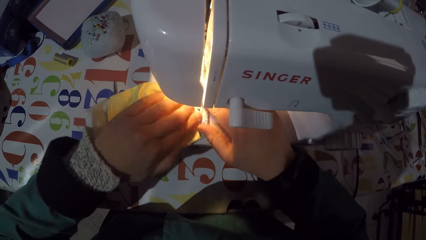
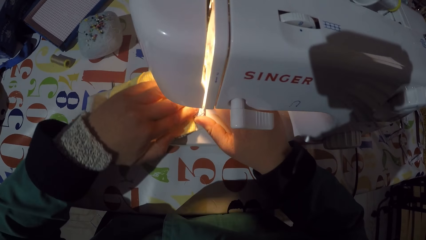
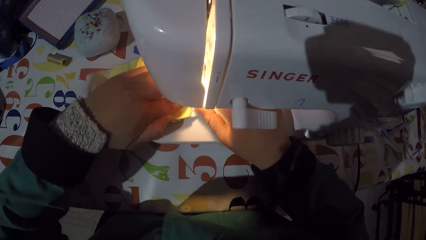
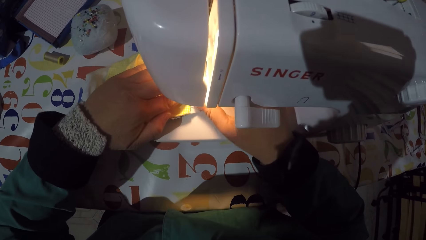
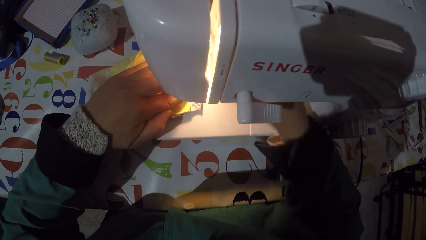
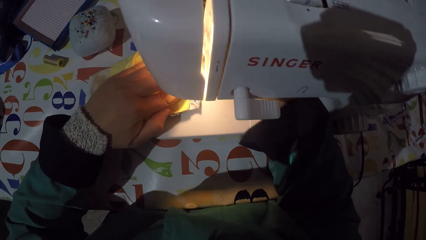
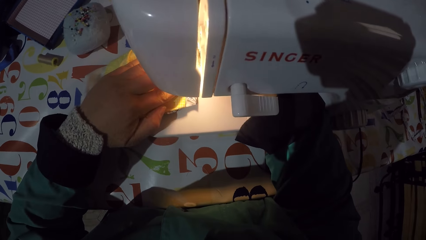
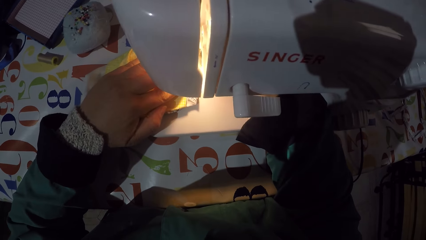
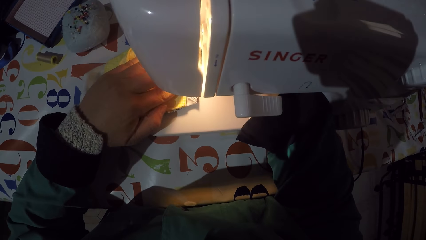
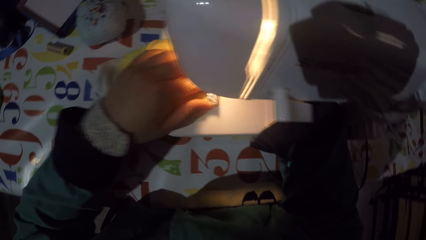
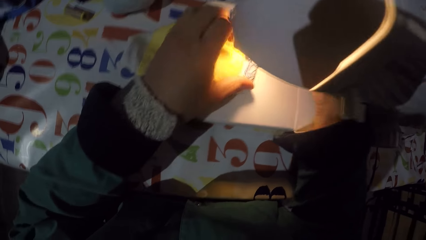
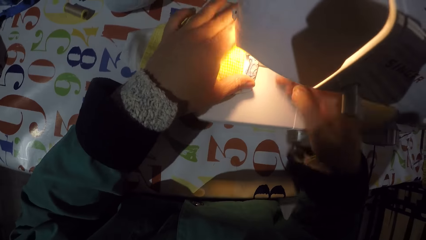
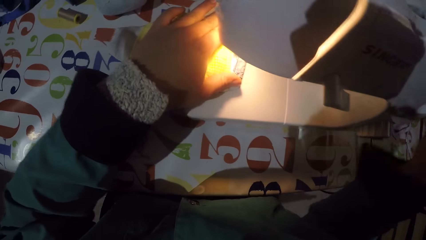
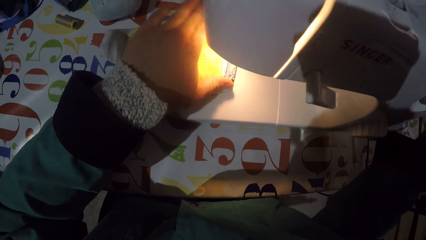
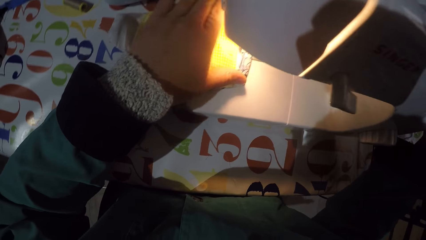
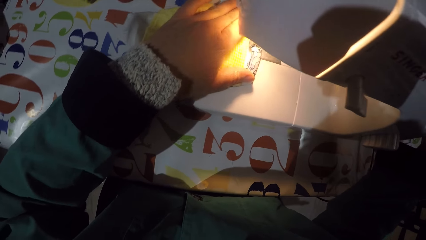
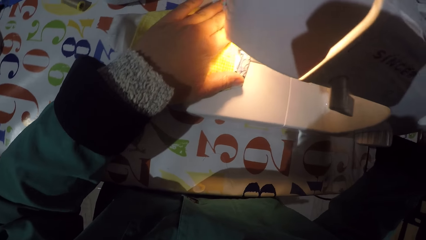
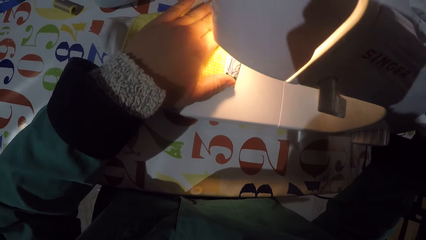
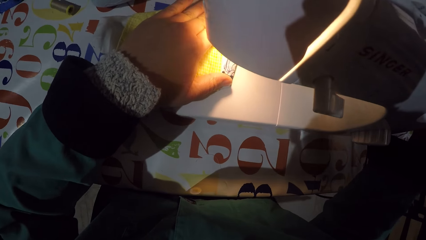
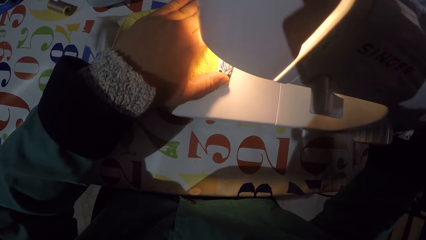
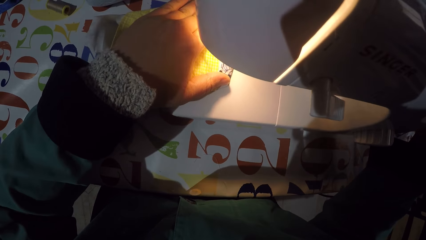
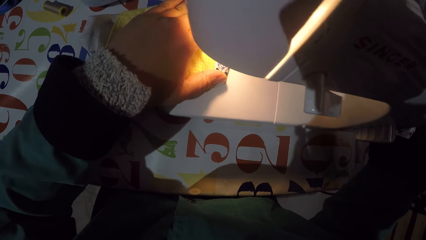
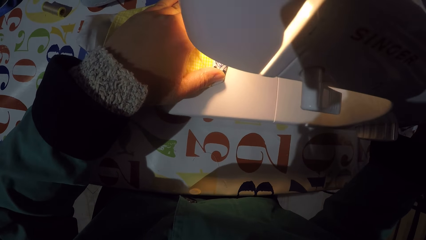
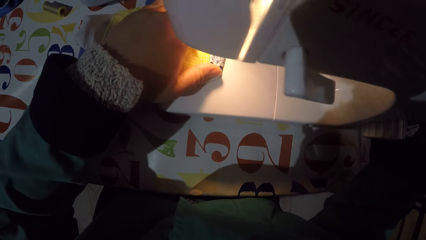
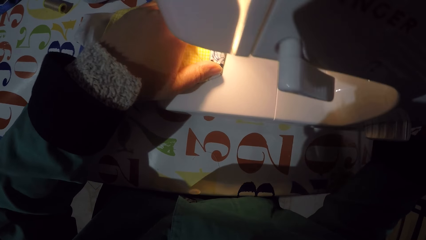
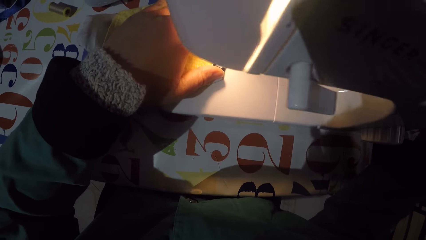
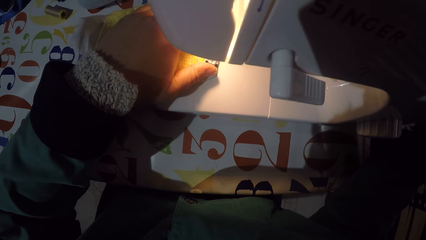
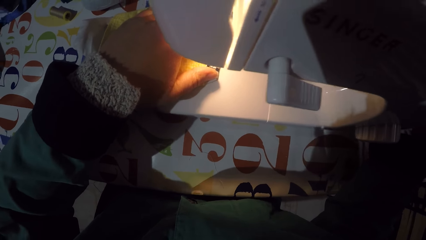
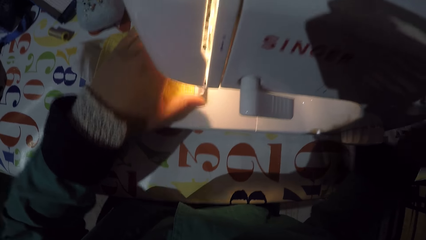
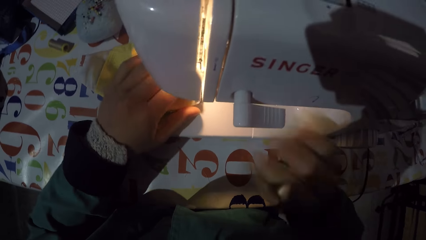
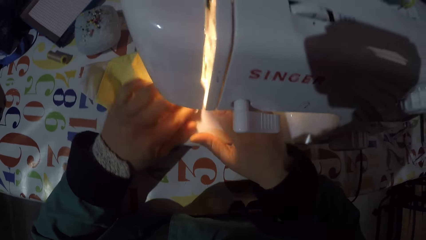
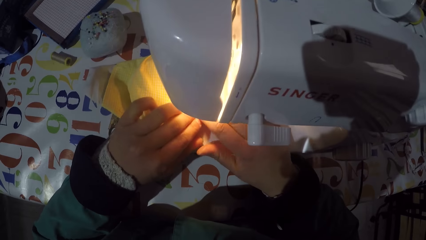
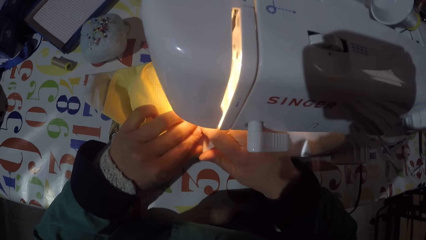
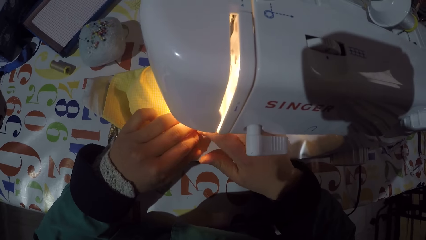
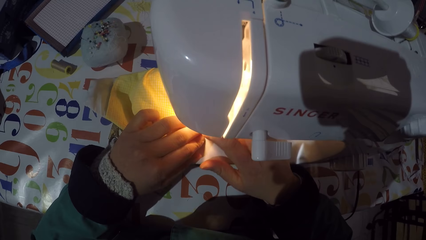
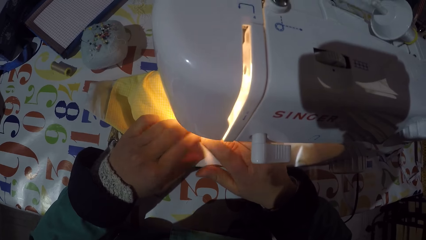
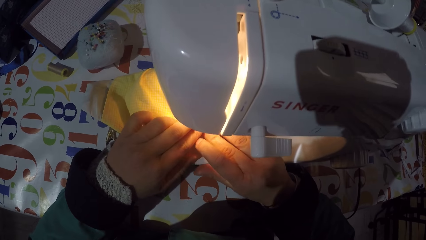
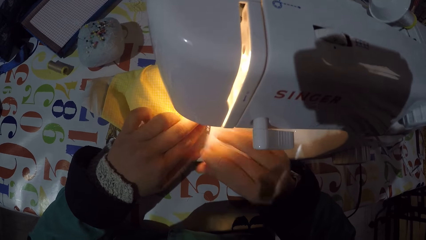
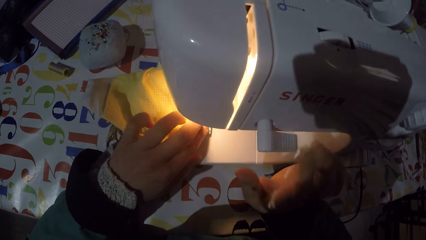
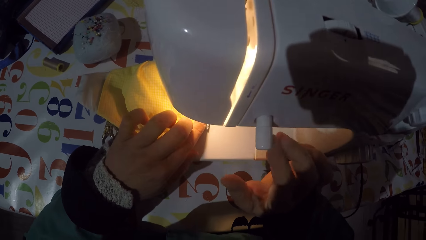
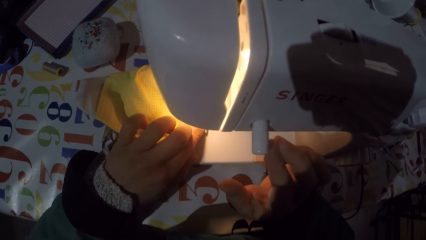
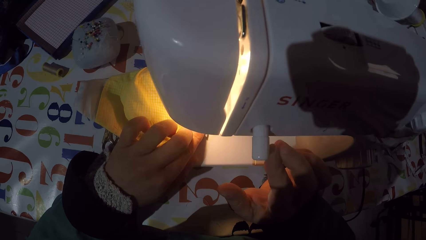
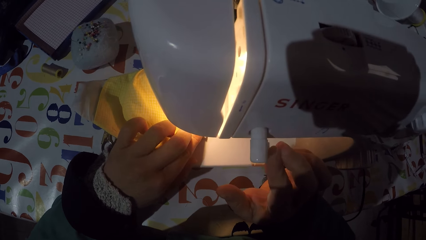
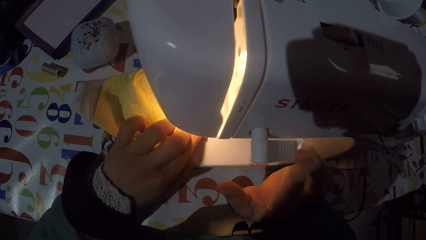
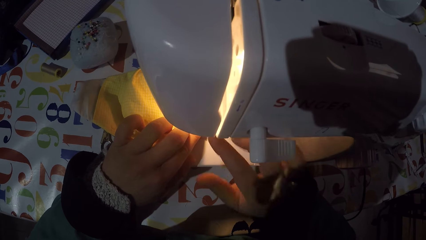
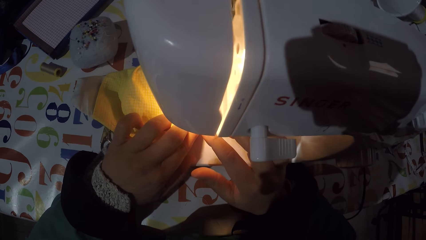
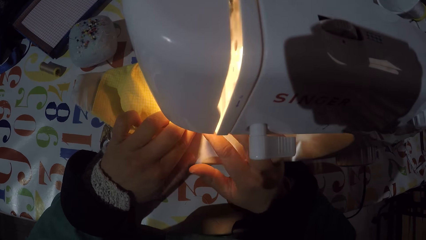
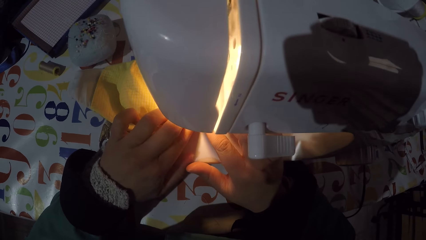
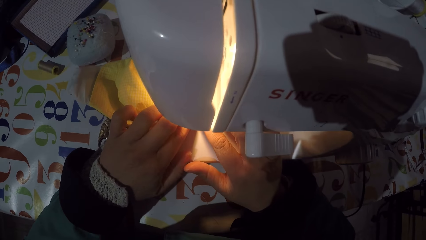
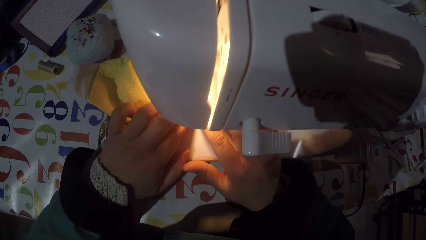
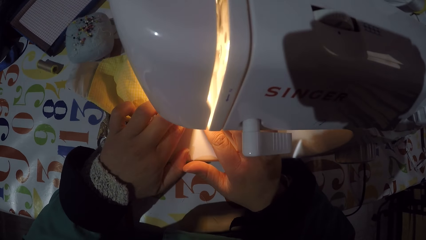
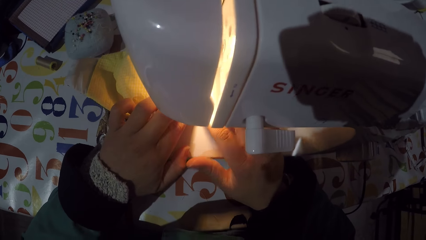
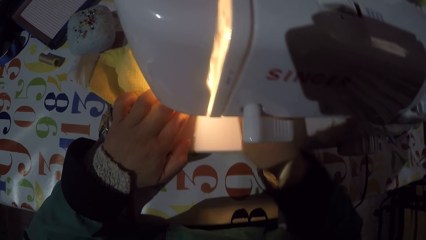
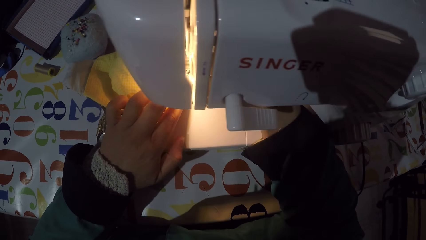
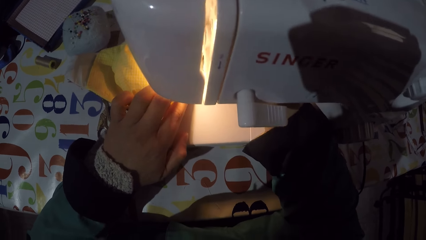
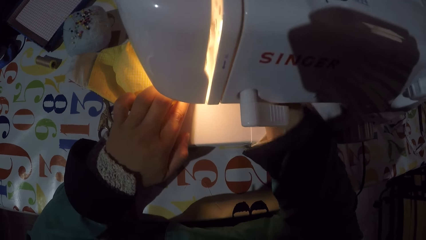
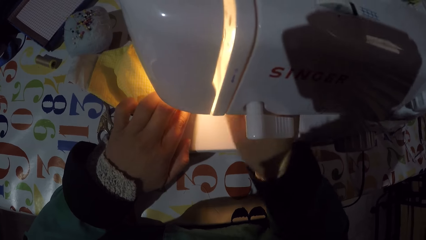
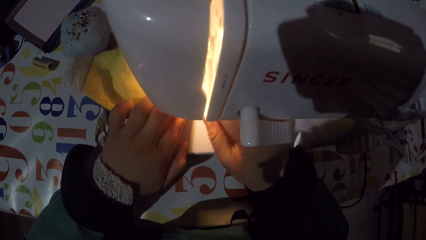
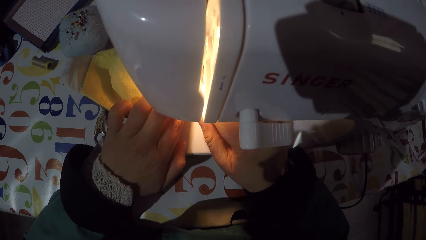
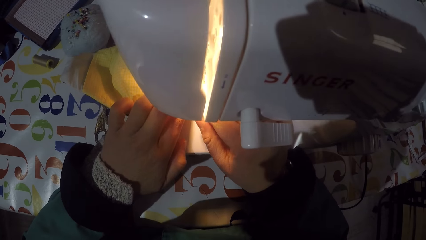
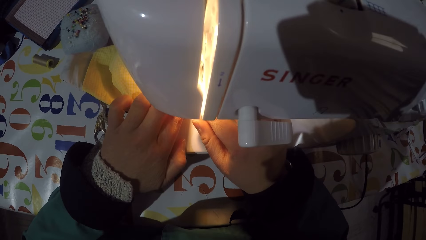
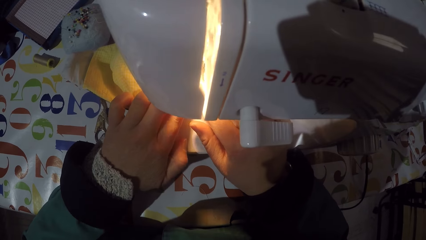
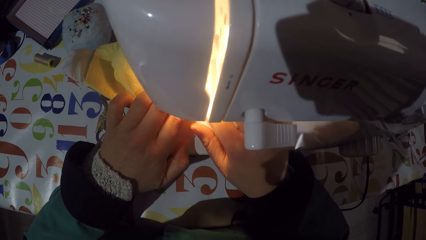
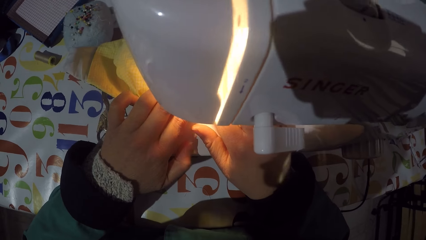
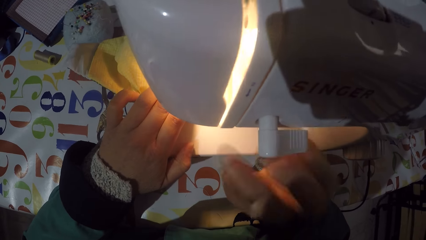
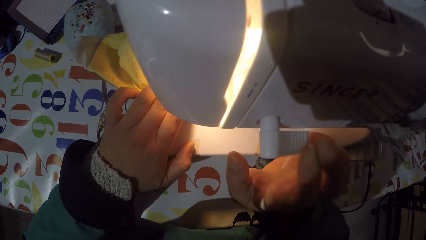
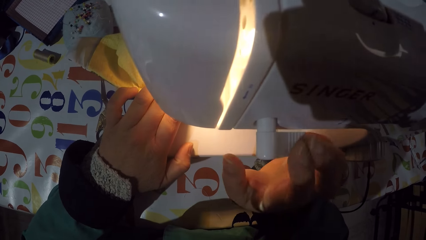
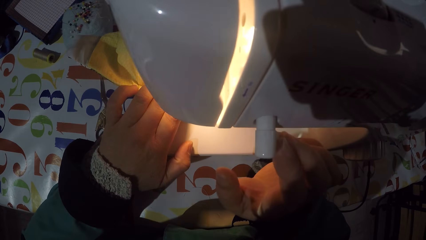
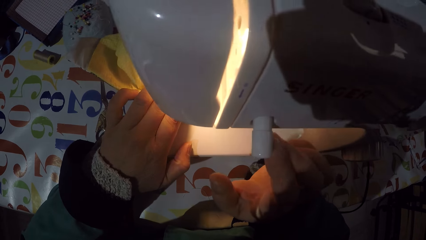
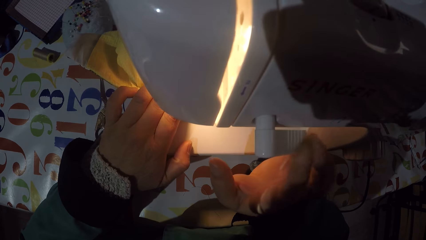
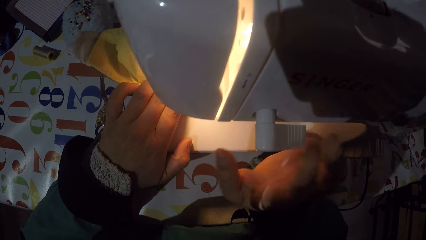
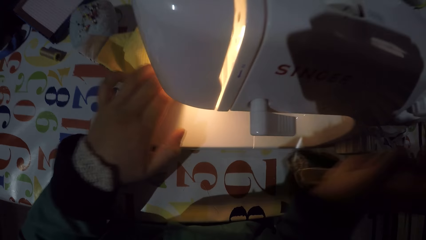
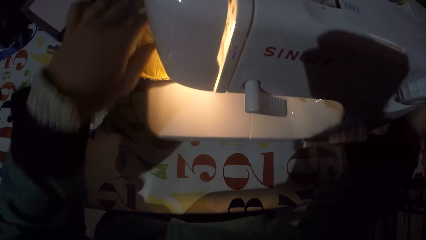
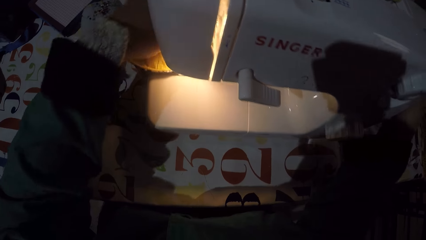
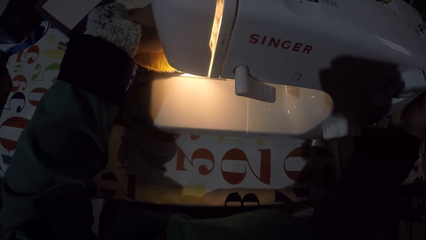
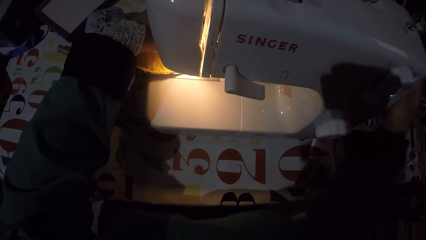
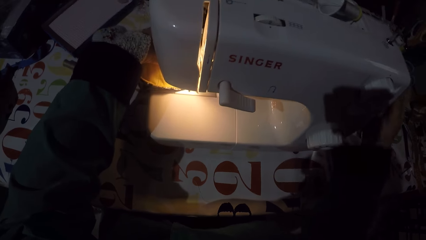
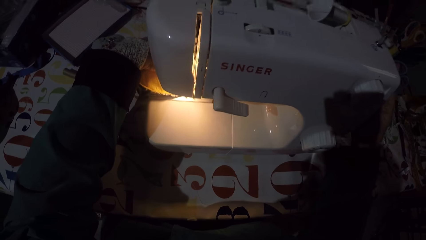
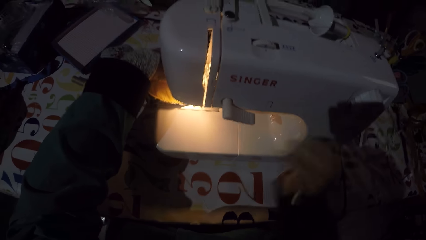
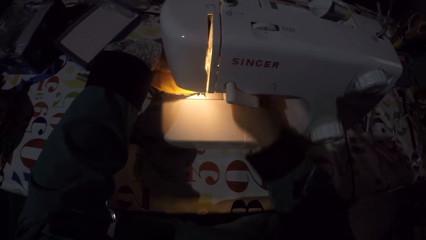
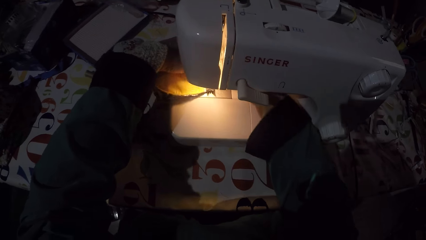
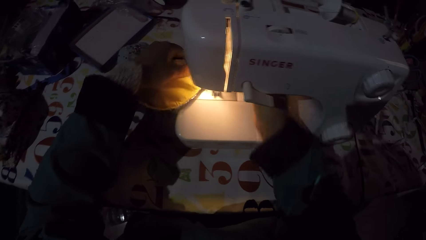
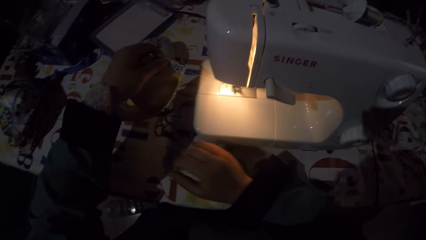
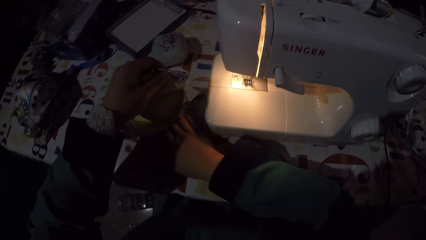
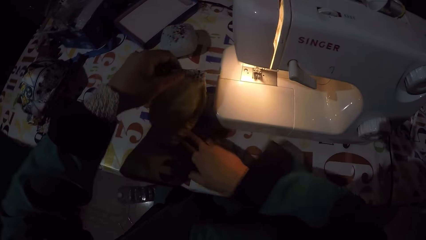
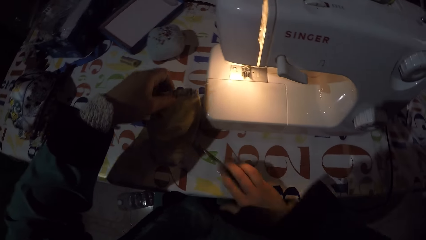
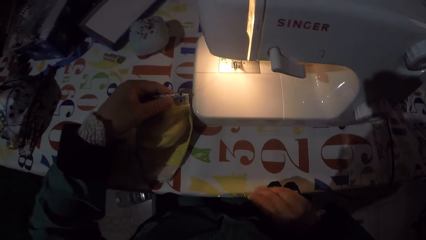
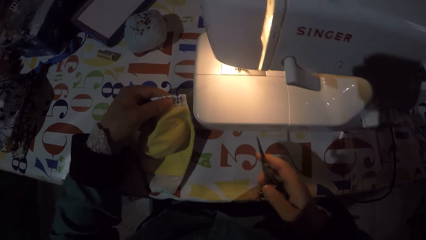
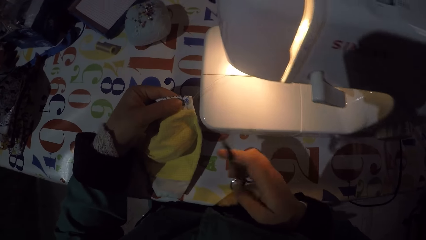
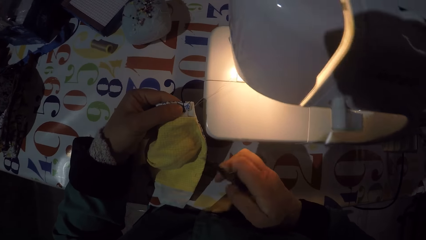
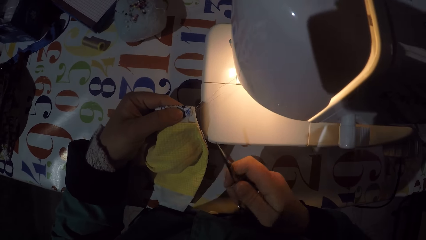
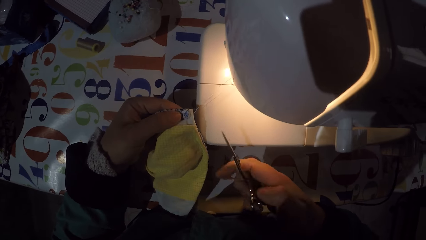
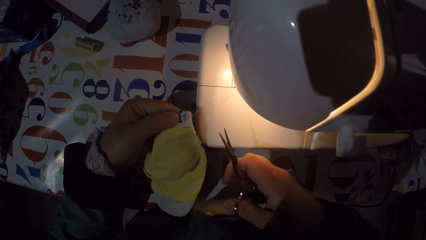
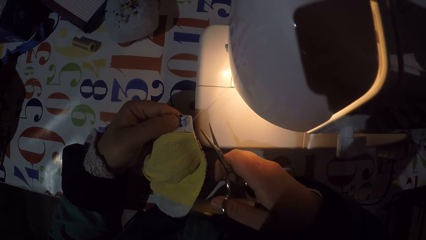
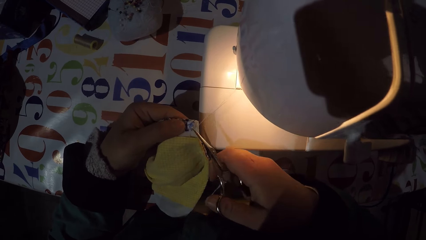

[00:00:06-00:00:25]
The camera wearer sews a piece of cloth with the sewing machine. They adjust the hand wheel. They fold the mask. They turn on the sewing machine. They sew the mask. They turn off the sewing machine. They adjust the hand wheel. They take out the mask from the sewing machine. They take a pair of scissors from the table and hold the piece of cloth.
